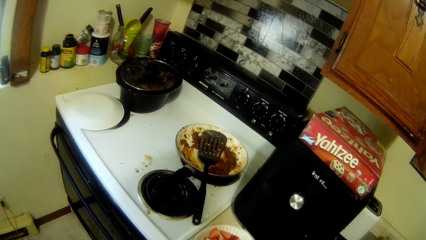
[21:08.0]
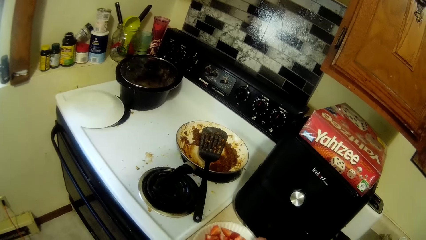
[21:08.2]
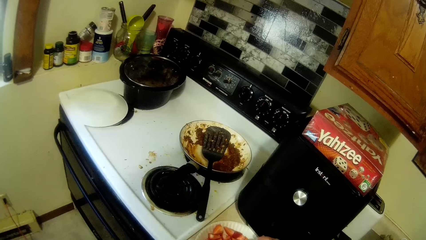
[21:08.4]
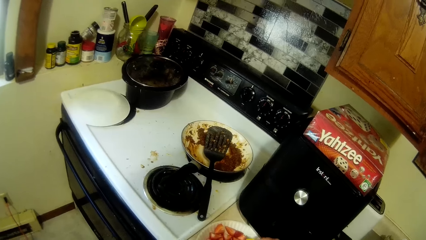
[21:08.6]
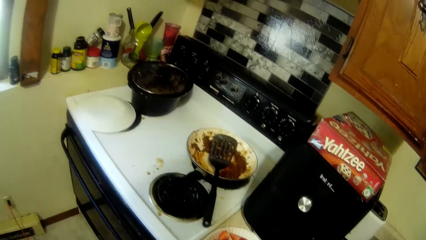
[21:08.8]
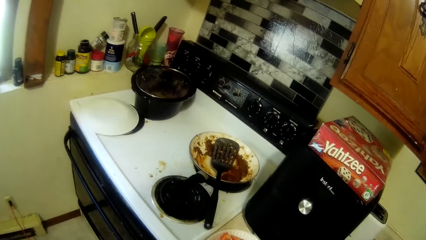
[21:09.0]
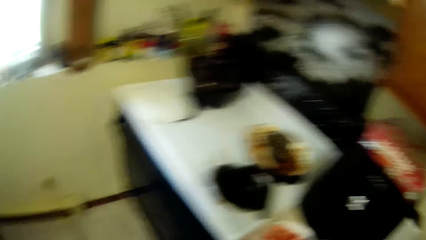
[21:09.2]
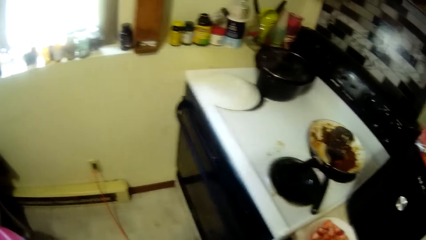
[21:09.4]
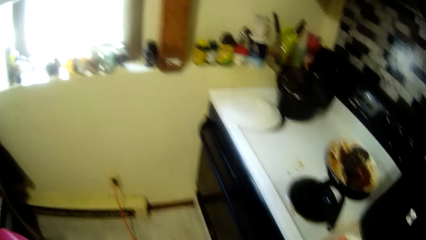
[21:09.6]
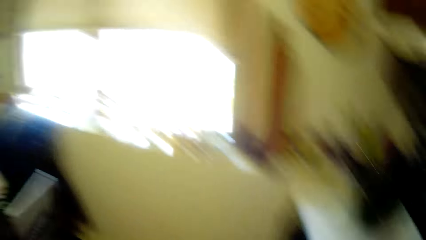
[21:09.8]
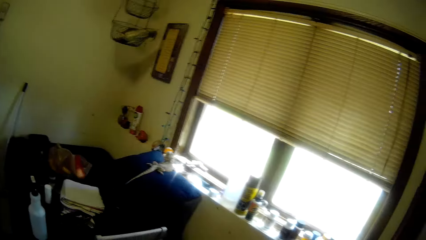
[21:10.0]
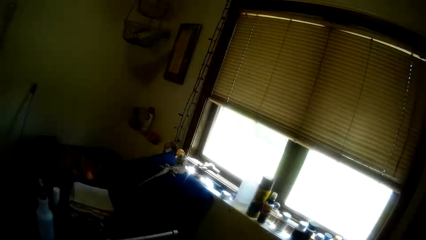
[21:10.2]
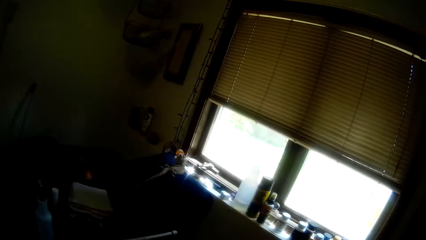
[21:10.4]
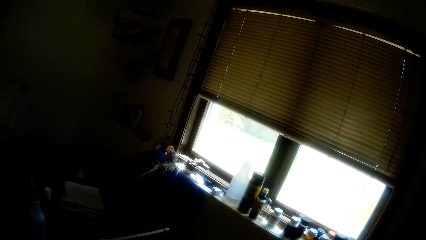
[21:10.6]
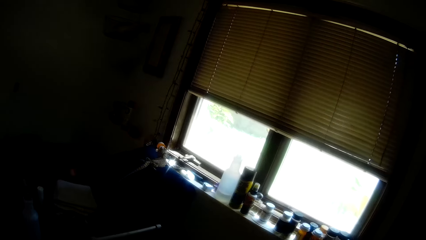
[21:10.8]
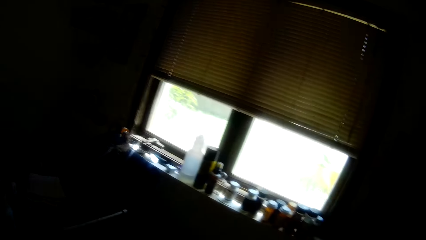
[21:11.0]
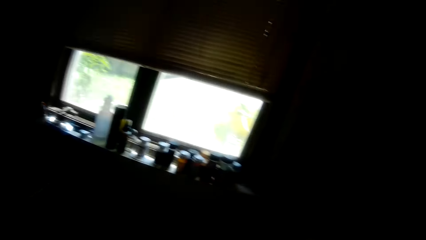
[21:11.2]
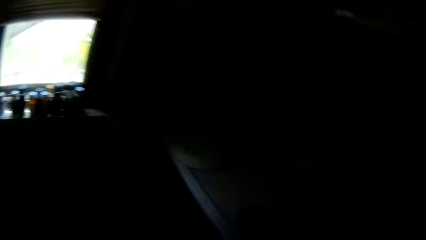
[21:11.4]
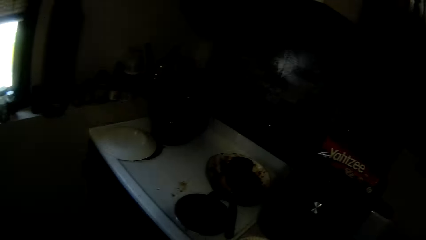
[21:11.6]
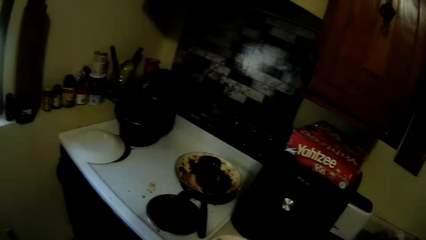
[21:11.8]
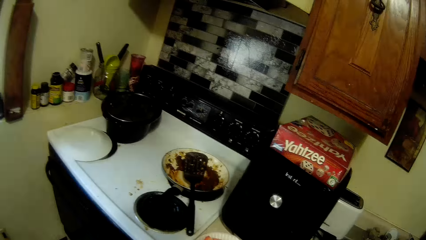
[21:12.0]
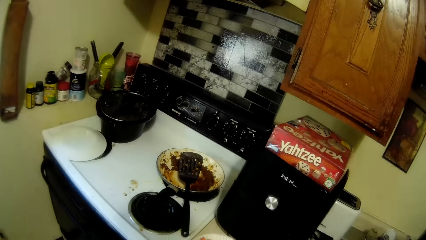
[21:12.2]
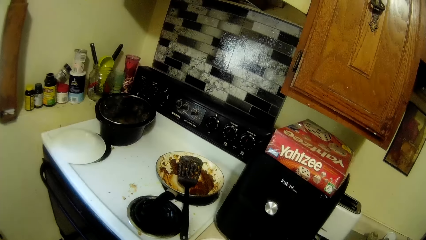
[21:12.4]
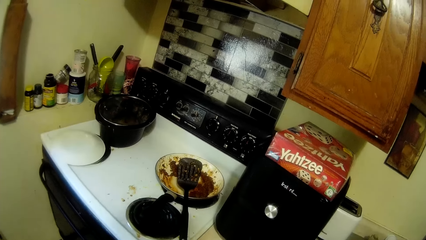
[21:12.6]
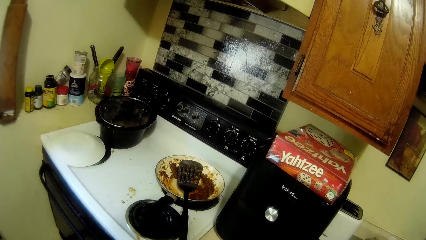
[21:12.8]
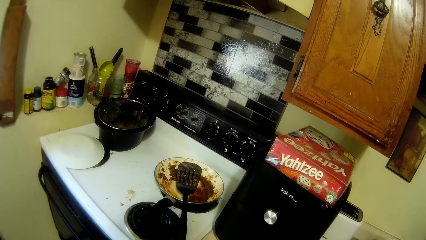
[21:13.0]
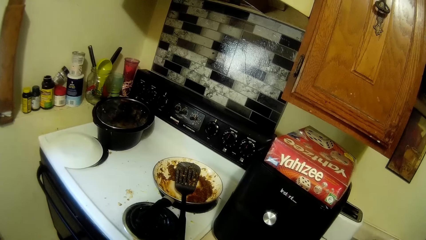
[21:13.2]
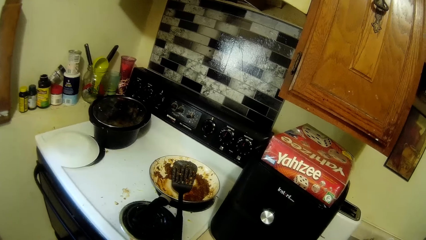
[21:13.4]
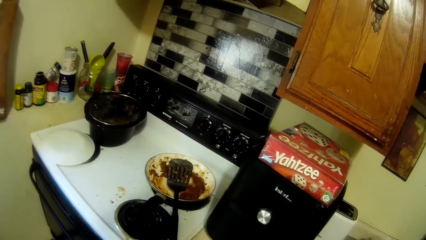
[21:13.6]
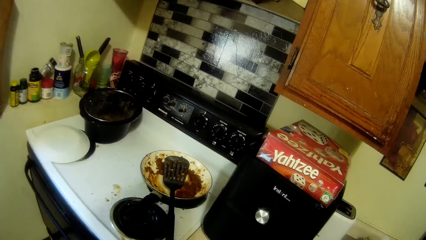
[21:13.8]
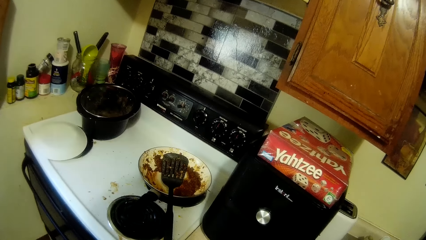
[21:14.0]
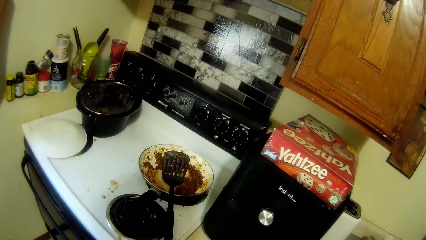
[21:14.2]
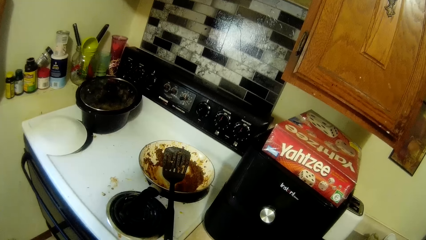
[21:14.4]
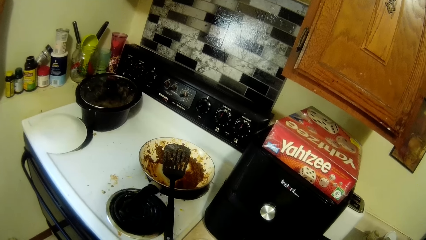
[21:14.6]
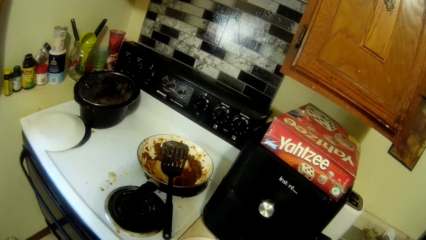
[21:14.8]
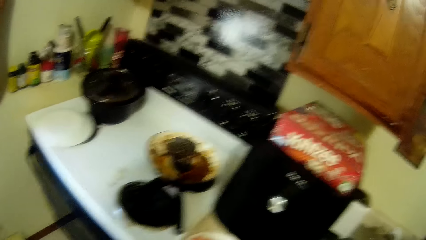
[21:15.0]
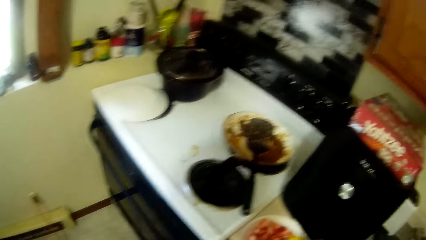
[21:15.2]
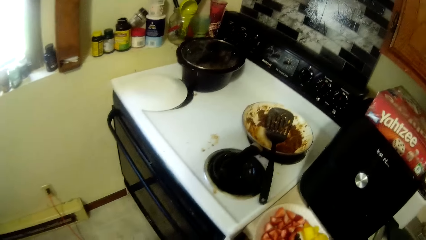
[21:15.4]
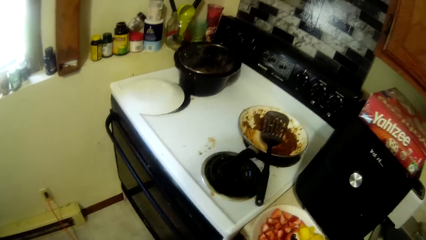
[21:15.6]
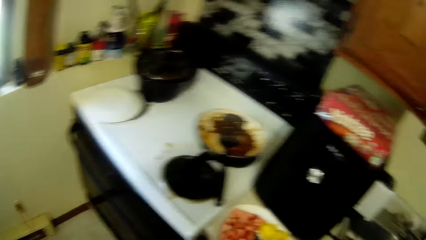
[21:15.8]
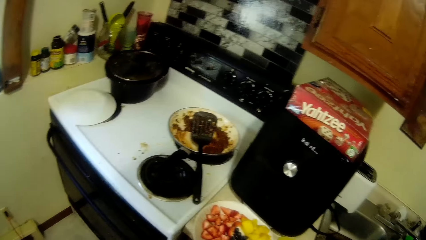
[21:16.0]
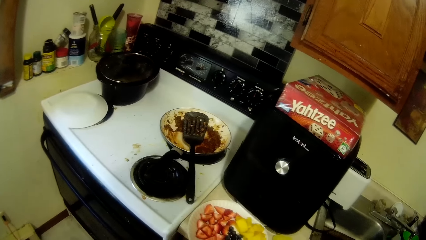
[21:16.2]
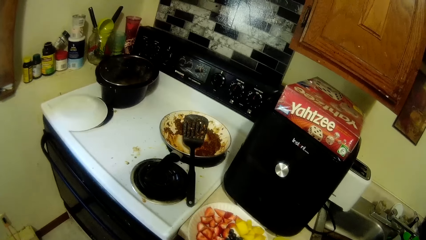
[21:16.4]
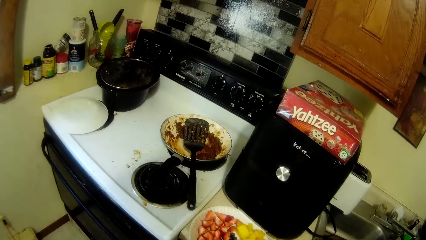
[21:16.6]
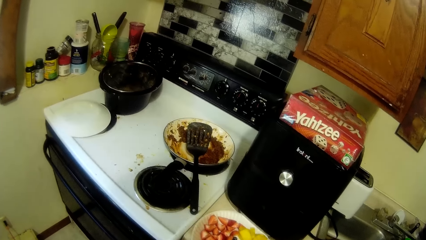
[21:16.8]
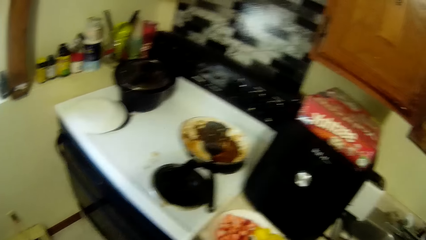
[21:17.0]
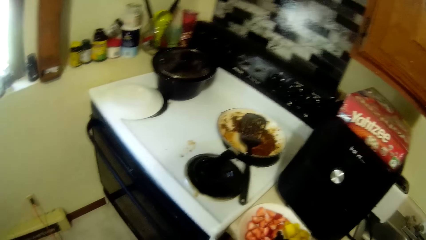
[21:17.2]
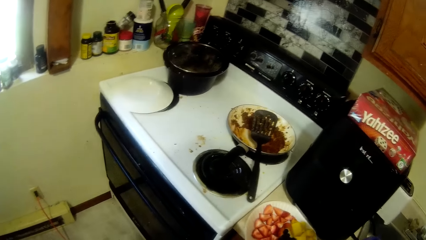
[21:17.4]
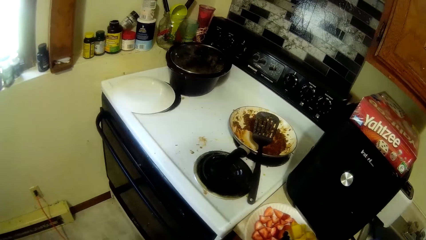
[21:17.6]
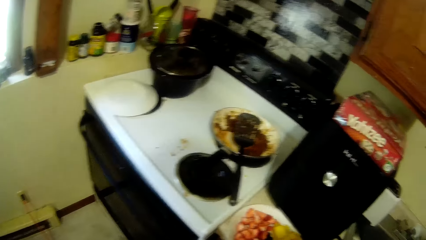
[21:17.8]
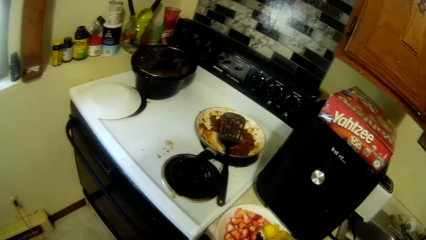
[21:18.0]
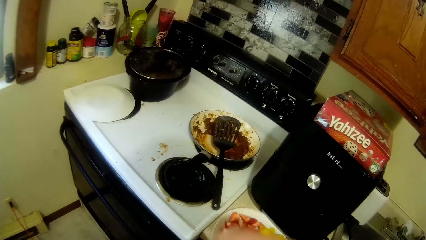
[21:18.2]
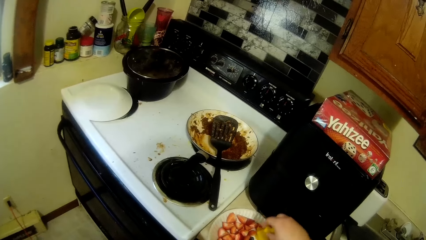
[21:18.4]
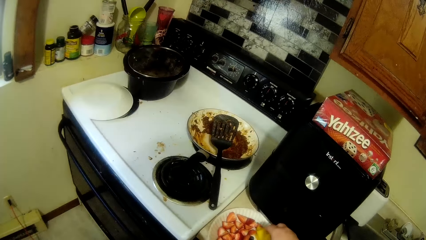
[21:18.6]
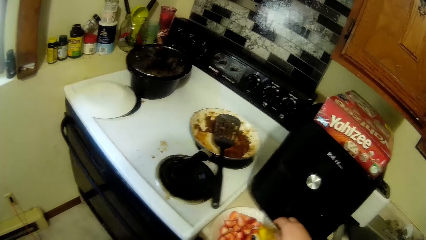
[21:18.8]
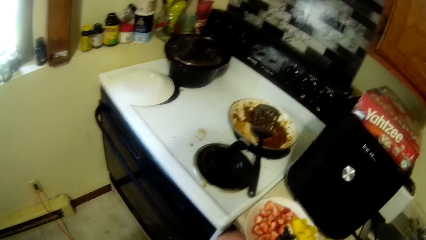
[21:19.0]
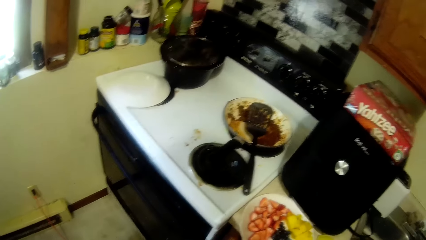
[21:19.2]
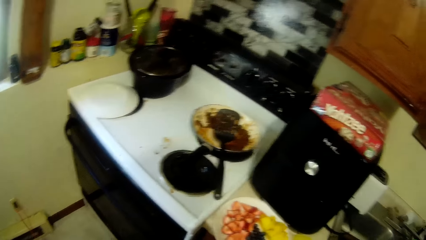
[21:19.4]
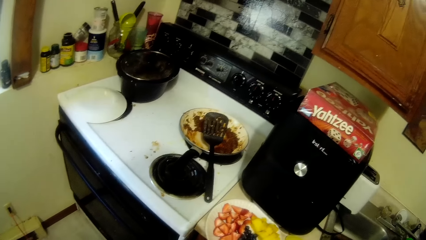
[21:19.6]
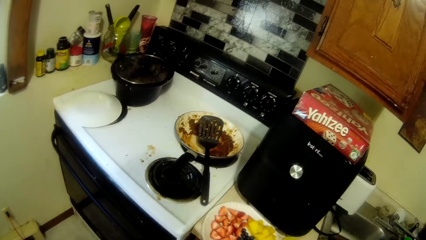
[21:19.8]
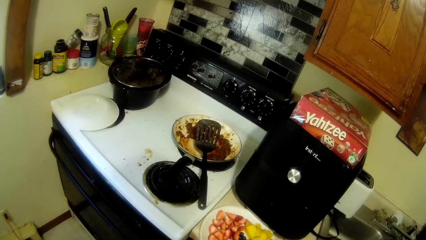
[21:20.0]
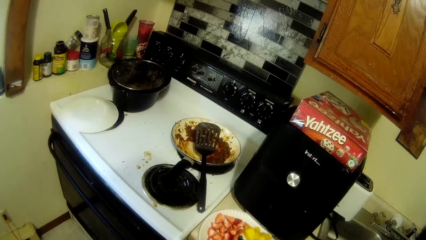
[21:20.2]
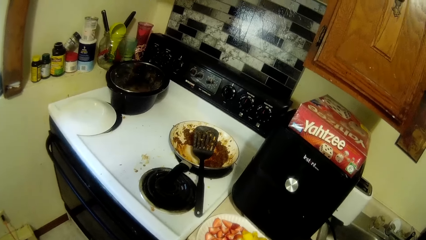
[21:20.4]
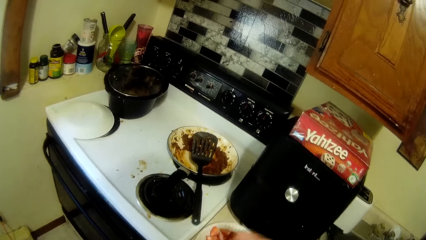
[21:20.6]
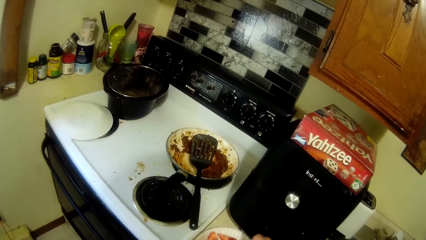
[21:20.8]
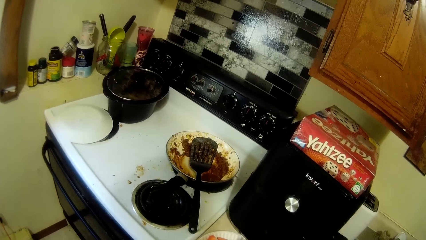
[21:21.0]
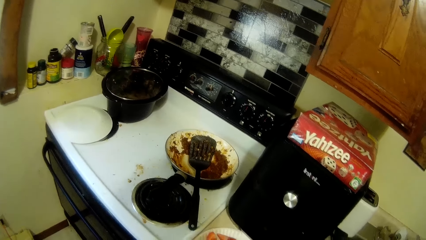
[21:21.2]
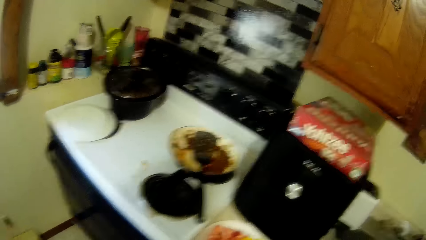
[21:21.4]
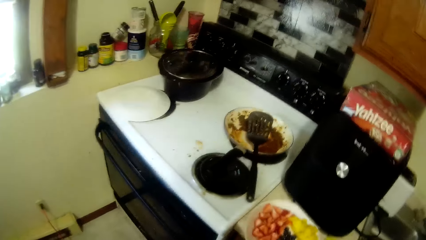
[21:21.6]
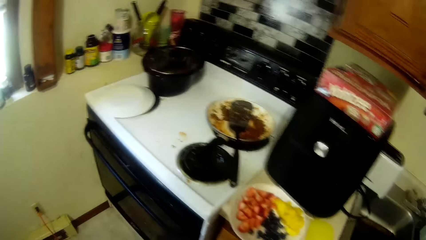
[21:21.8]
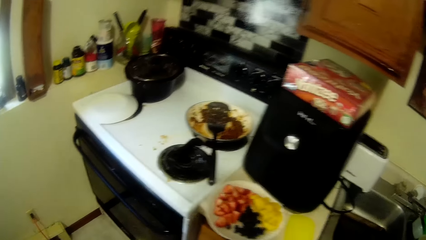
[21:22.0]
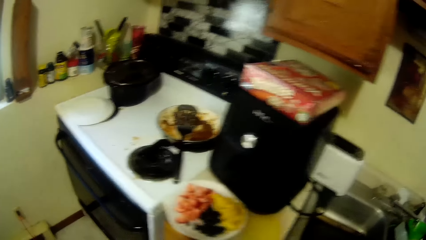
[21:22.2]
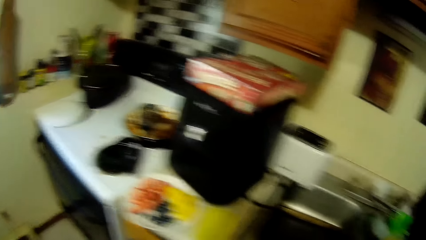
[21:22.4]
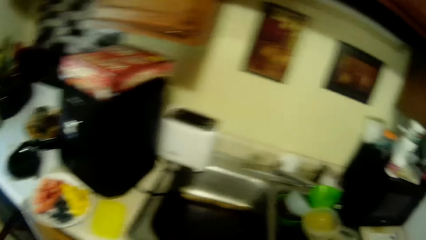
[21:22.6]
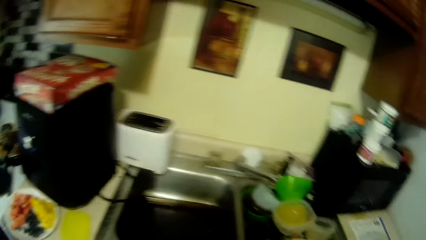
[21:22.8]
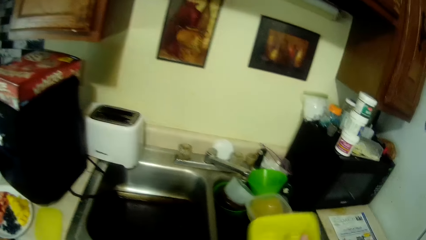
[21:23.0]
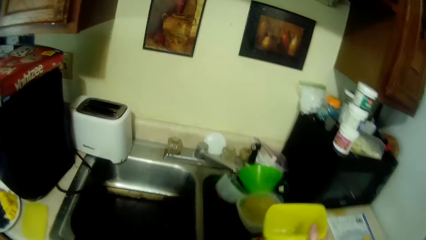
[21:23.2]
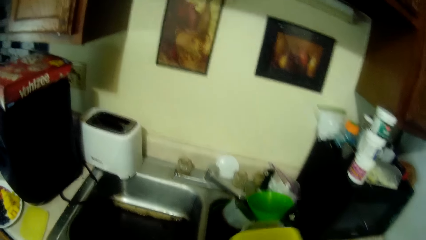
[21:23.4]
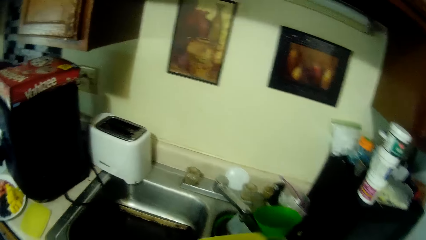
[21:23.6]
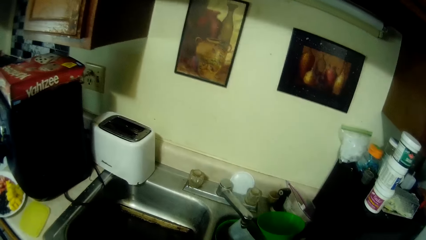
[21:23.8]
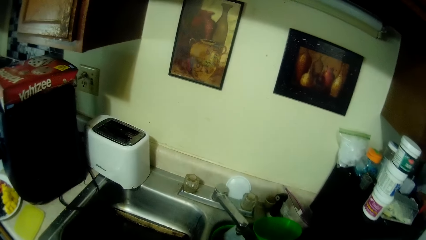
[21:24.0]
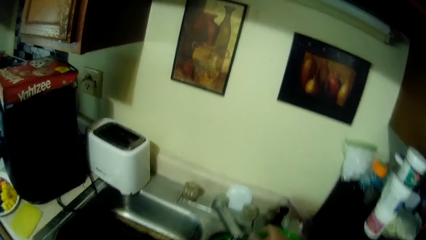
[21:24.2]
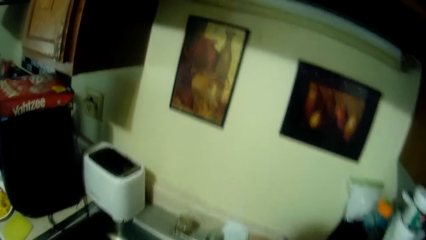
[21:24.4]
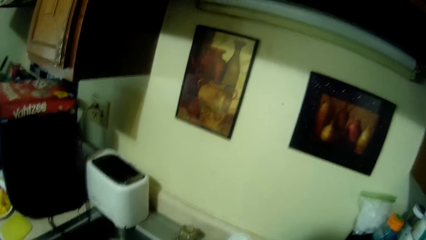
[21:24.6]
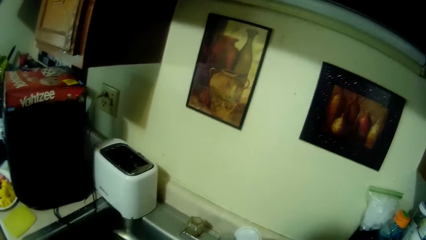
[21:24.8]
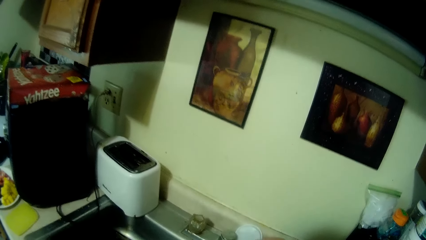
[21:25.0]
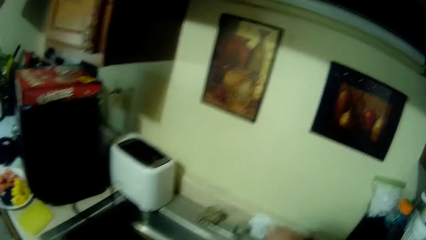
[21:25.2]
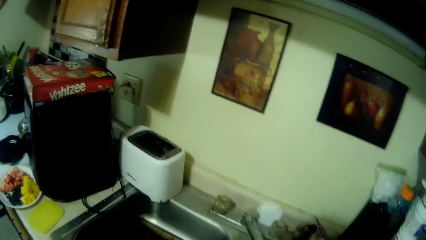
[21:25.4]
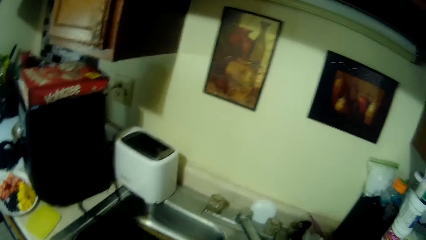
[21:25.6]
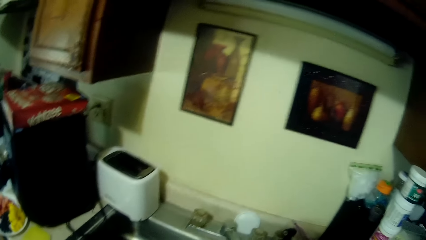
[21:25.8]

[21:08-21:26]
The camera wearer looks at the window. They look at the cooker. They put pineapples on a plate. They touch the cut strawberries. They touch something on the sink.
